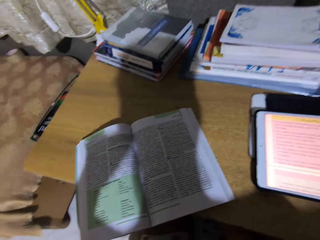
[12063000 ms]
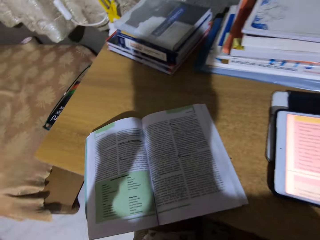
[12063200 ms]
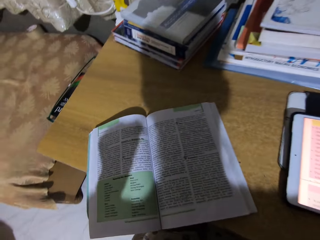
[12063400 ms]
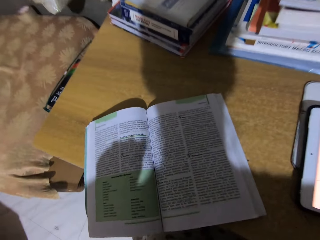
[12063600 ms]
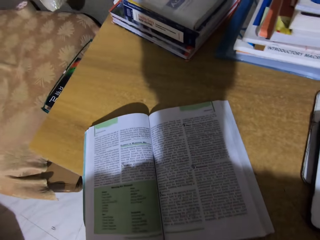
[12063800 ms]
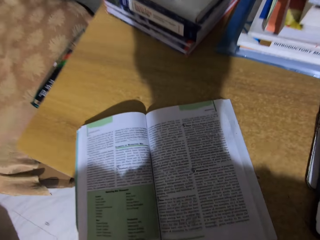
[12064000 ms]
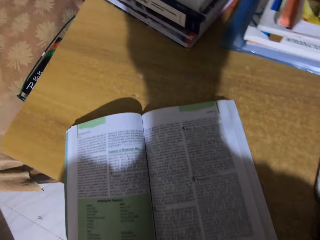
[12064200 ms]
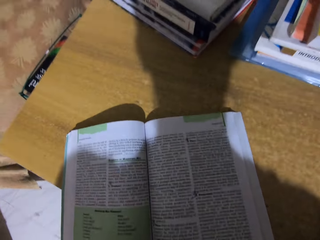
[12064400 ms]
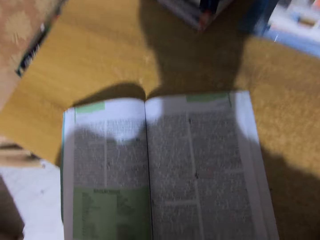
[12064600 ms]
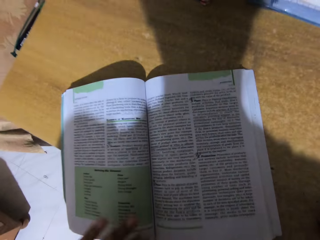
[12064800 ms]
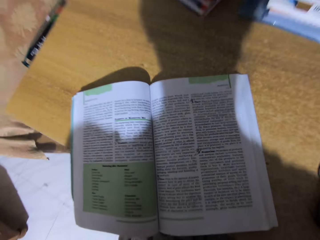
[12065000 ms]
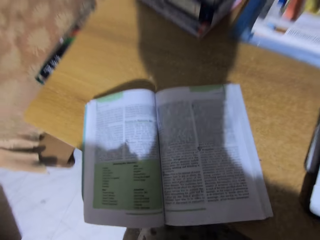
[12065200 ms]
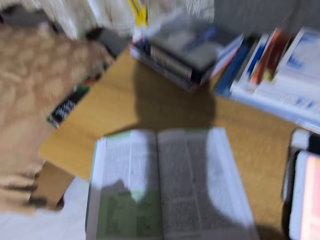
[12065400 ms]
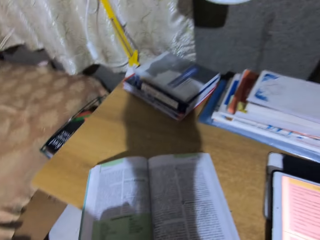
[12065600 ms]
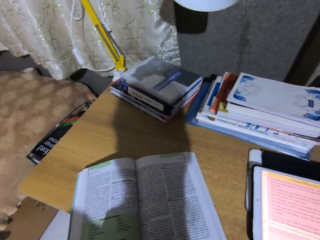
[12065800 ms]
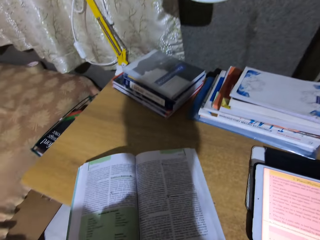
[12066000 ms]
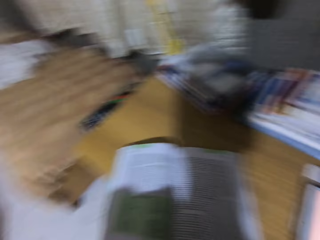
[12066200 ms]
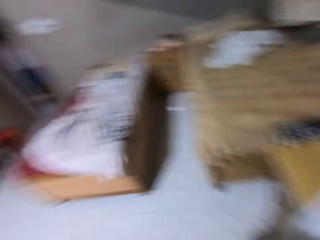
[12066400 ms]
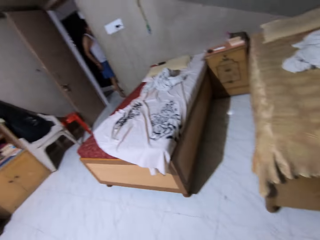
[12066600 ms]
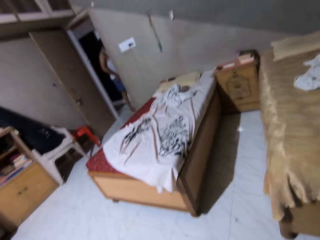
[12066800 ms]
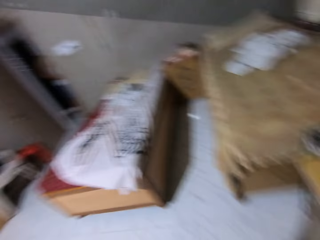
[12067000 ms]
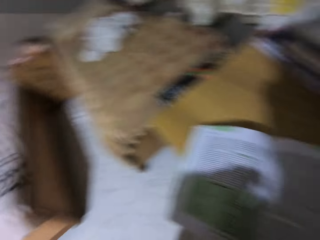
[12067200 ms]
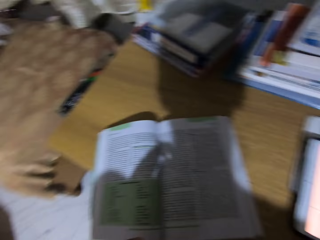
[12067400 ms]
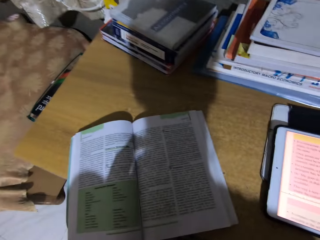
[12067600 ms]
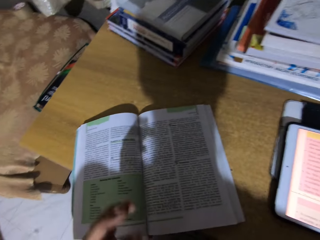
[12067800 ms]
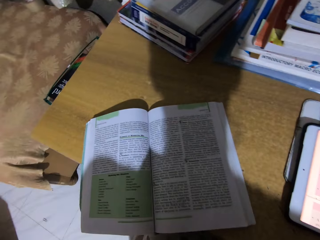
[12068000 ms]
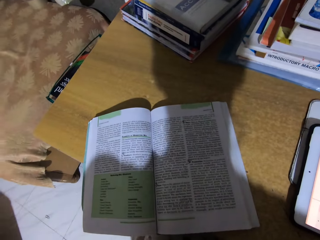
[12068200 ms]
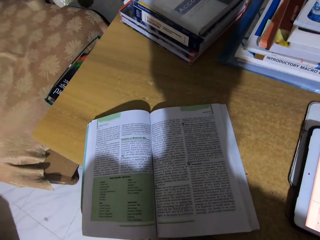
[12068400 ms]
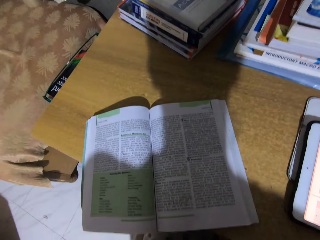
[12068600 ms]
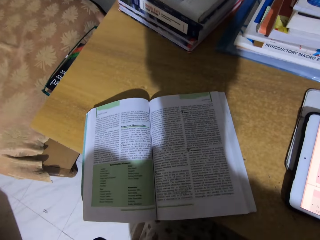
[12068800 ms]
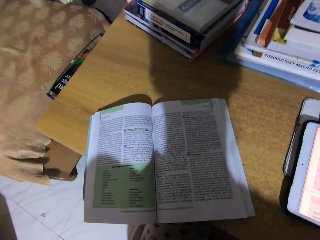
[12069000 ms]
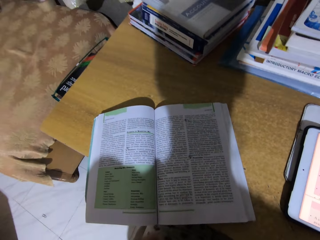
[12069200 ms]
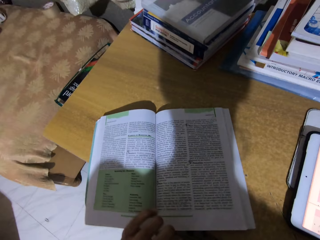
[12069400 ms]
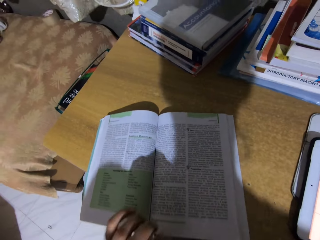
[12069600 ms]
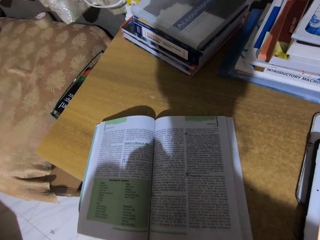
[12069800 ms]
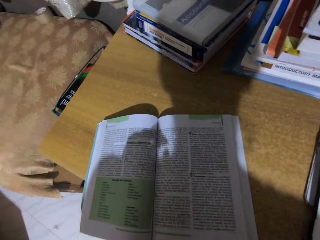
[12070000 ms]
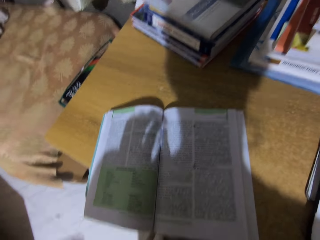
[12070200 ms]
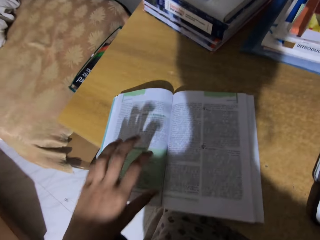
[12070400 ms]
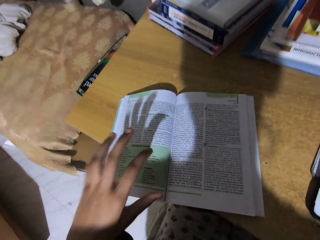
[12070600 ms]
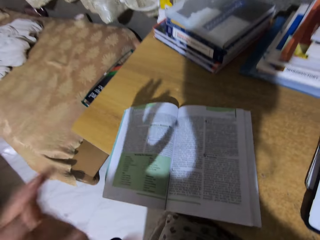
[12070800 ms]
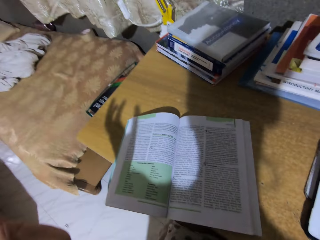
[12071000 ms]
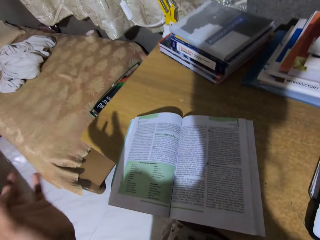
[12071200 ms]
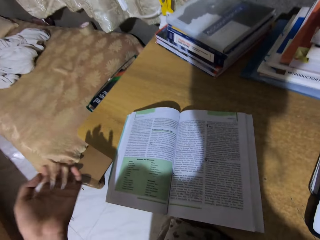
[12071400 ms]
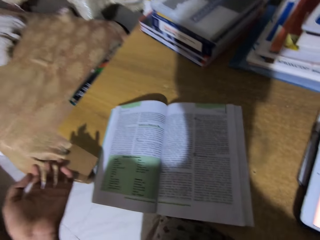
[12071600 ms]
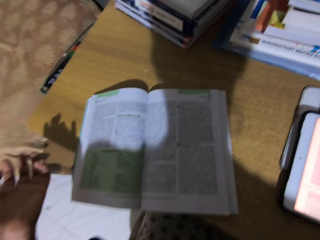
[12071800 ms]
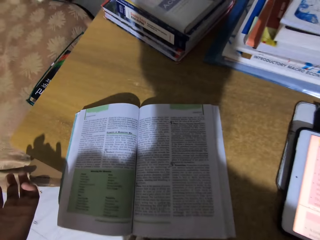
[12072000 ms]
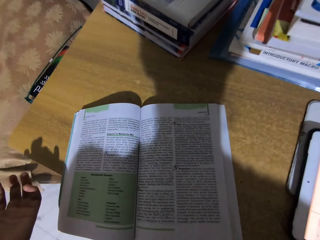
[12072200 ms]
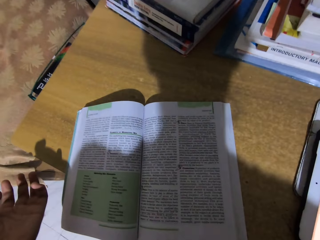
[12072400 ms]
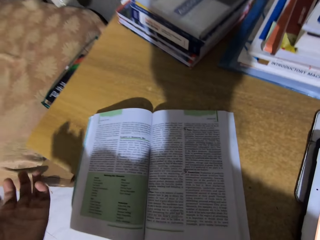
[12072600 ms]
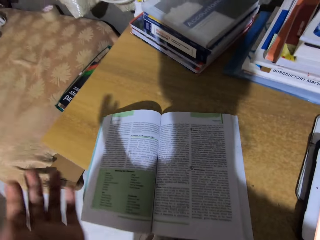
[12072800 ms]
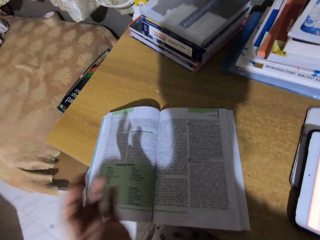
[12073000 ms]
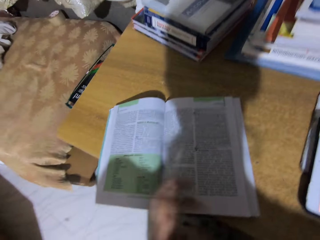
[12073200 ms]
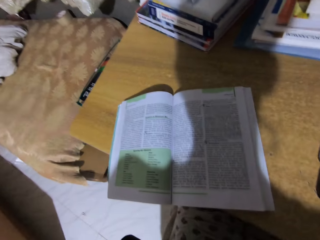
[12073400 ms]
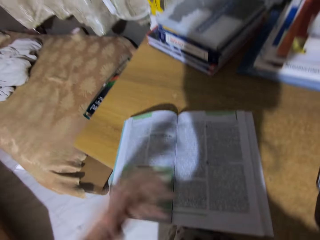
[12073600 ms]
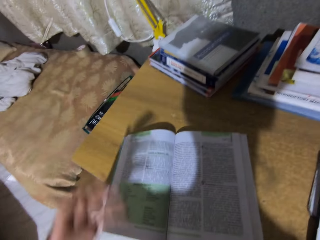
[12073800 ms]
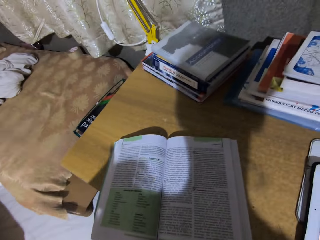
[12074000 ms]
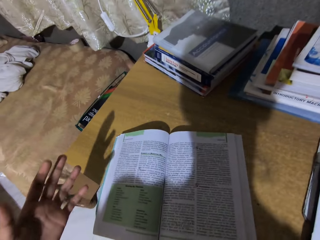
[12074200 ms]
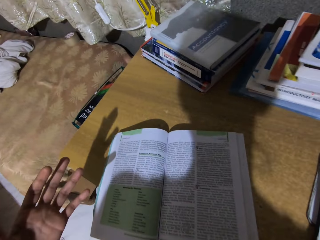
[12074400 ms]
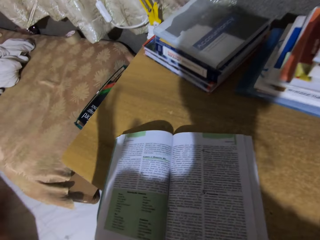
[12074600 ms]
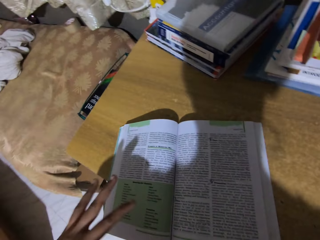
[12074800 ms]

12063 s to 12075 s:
The camera wearer looks around. They read a book. They move the book. They read the book.

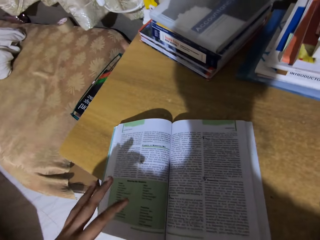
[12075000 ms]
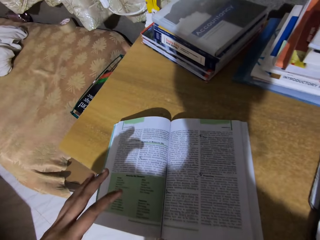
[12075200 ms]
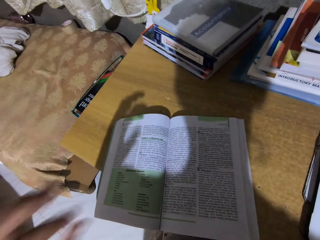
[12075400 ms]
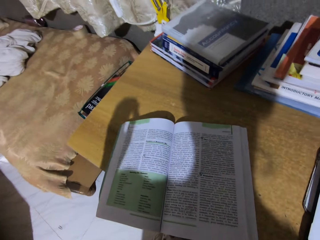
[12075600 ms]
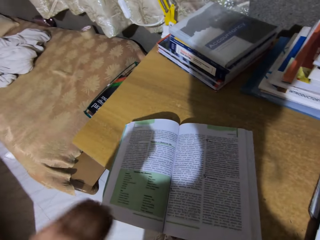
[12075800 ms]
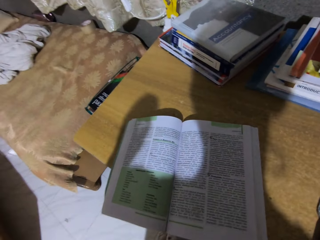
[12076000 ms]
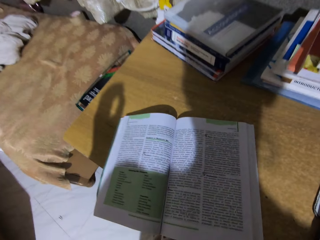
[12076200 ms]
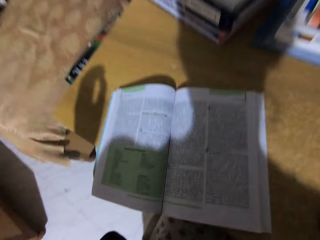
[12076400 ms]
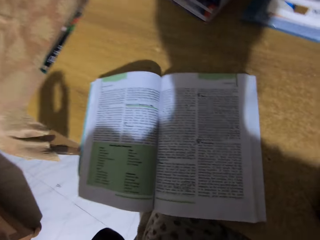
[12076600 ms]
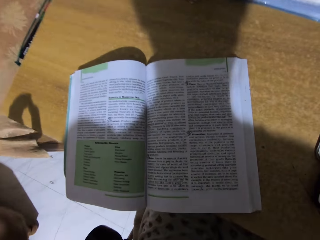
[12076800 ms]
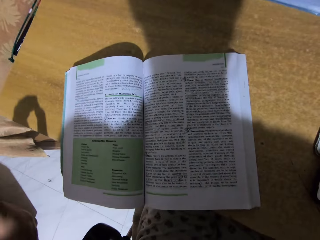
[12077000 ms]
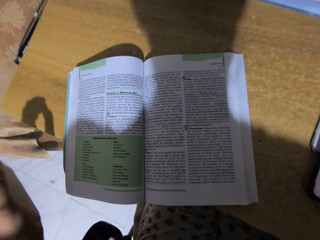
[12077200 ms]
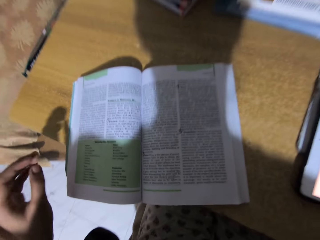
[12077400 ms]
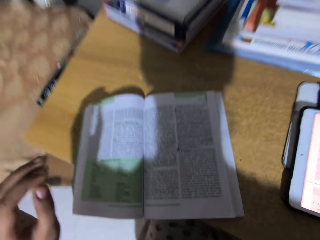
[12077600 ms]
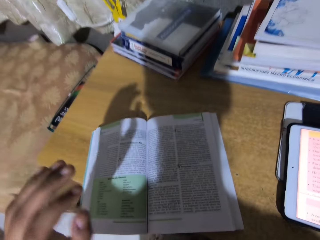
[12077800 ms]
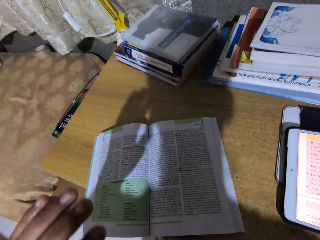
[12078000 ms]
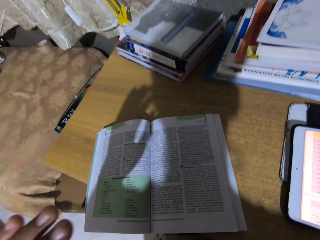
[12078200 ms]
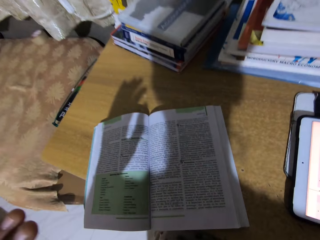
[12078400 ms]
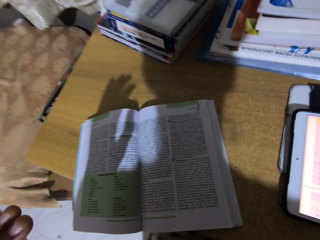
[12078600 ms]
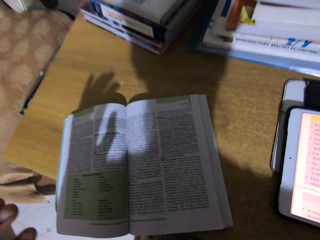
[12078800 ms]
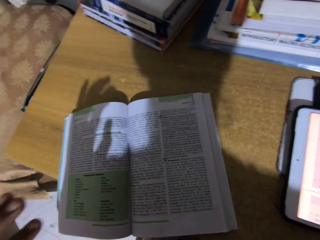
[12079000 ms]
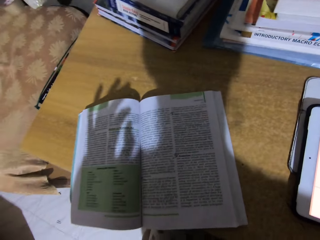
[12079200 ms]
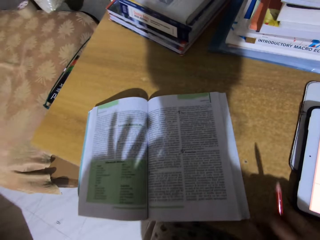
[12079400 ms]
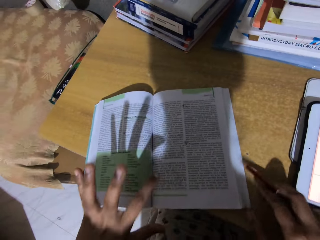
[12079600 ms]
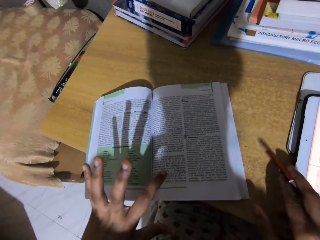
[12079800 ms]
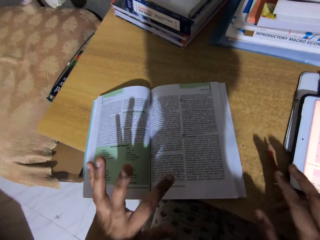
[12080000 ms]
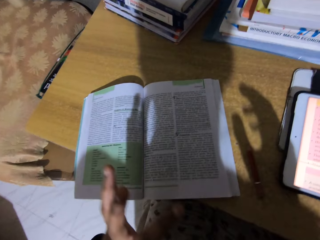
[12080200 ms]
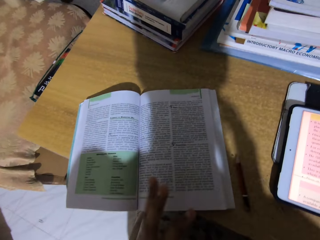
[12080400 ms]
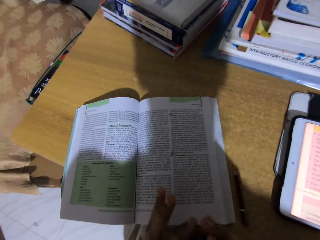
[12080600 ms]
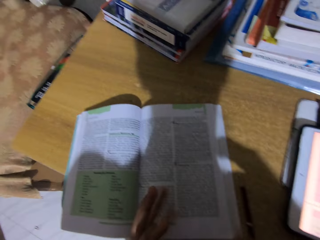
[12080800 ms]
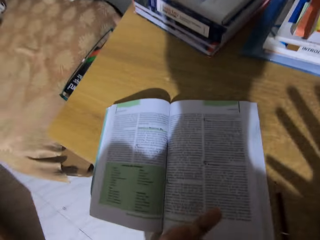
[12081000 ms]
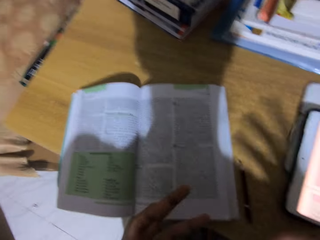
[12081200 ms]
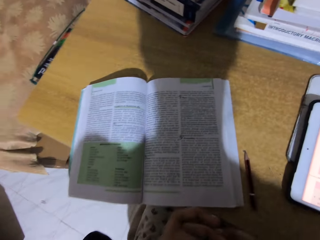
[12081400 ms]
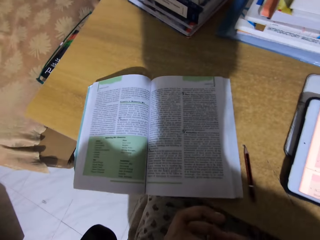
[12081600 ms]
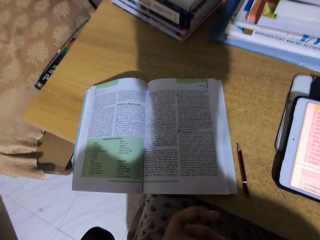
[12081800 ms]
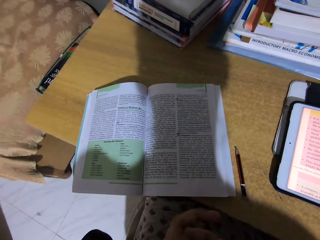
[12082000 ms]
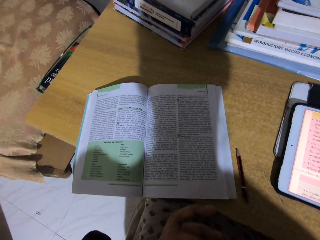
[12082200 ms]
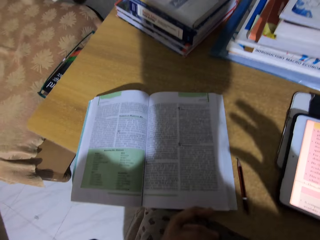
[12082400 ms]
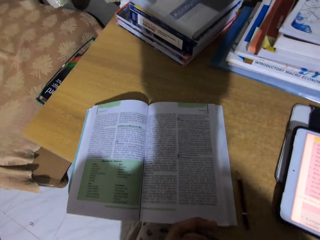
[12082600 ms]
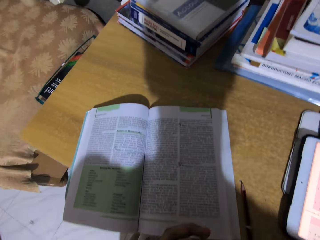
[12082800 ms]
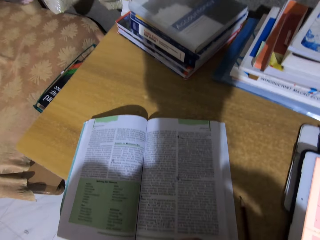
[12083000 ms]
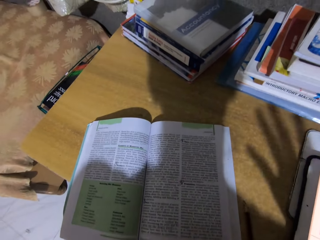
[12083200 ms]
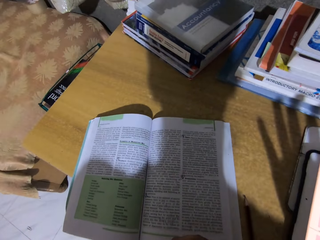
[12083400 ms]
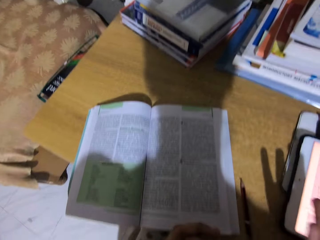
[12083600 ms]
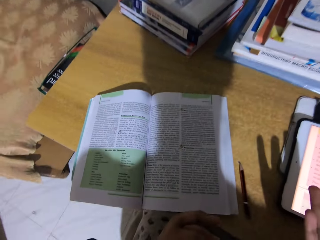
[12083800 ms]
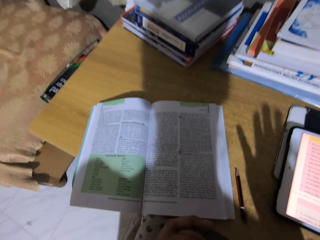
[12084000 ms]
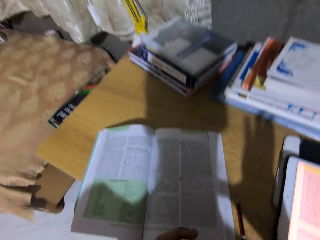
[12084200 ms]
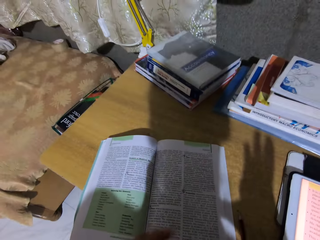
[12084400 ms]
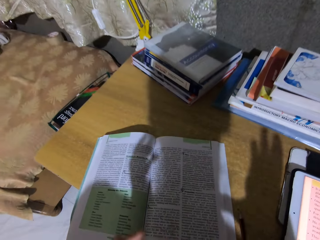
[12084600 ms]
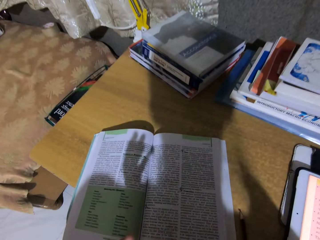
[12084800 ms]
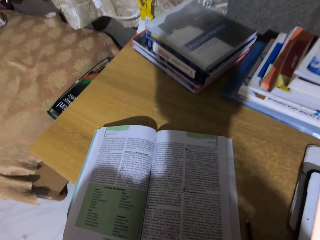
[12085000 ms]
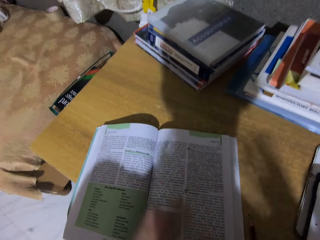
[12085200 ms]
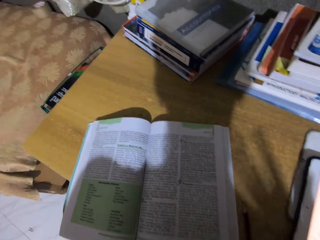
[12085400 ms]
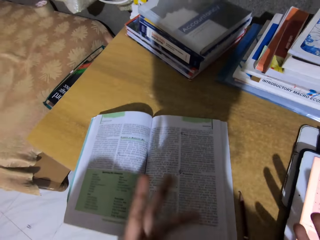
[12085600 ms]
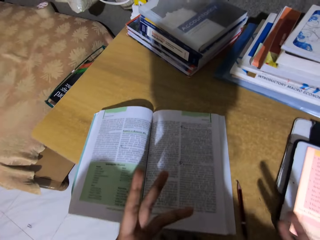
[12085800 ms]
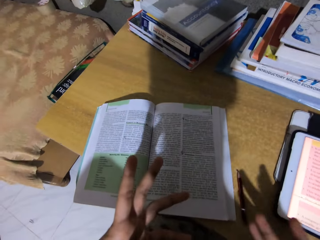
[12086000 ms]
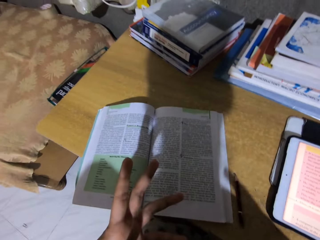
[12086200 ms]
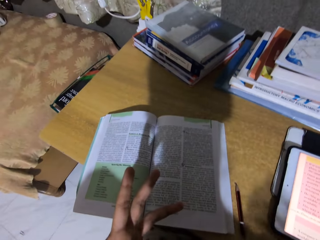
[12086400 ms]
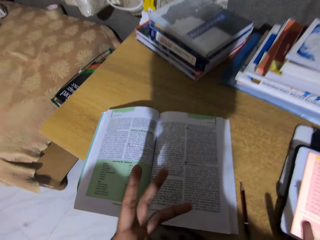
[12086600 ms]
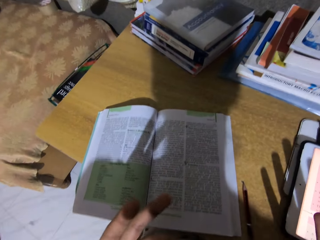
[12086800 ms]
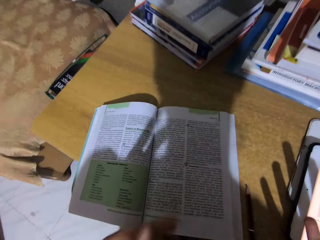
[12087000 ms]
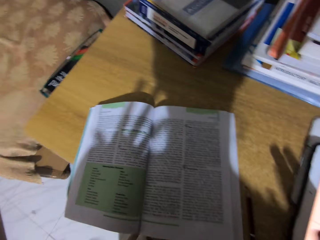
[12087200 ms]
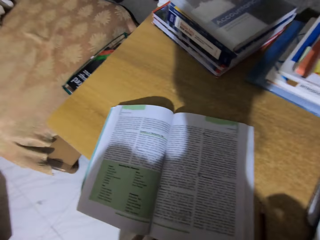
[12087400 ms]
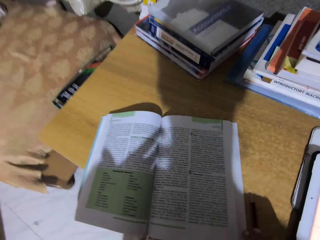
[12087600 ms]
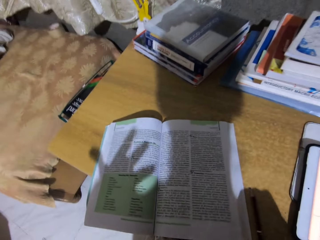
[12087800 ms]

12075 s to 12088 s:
The camera wearer reads a book. They drop a pencil on the table. They read the book.
